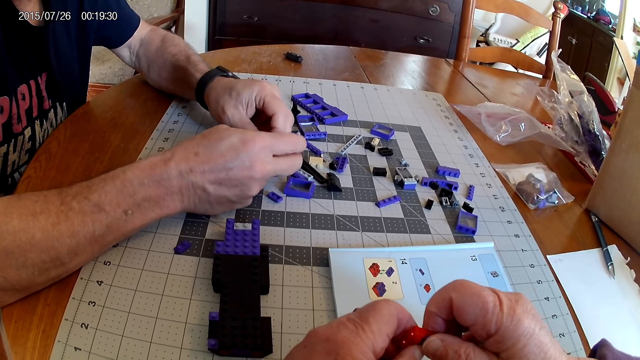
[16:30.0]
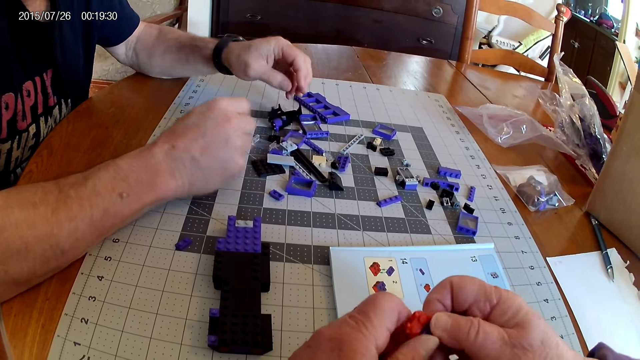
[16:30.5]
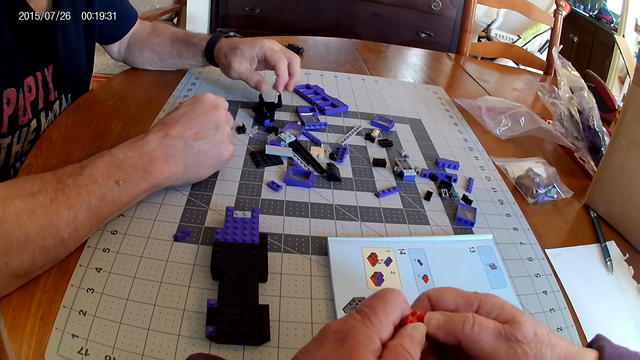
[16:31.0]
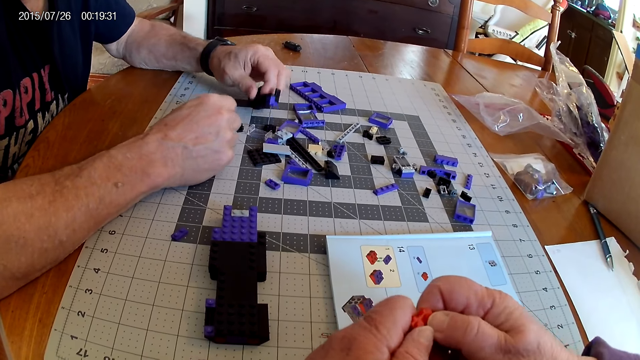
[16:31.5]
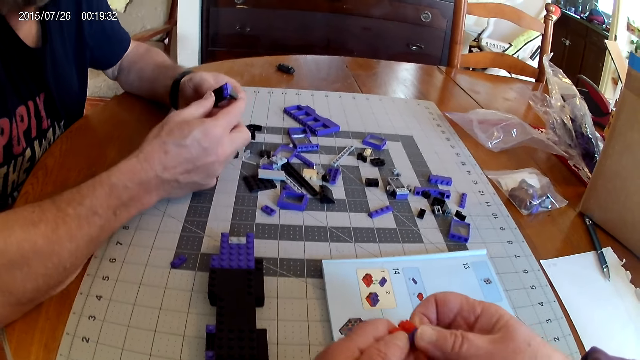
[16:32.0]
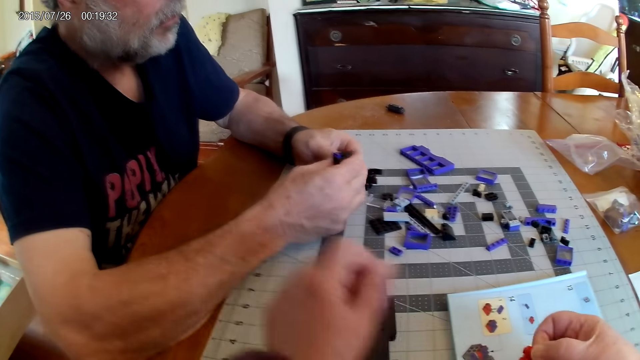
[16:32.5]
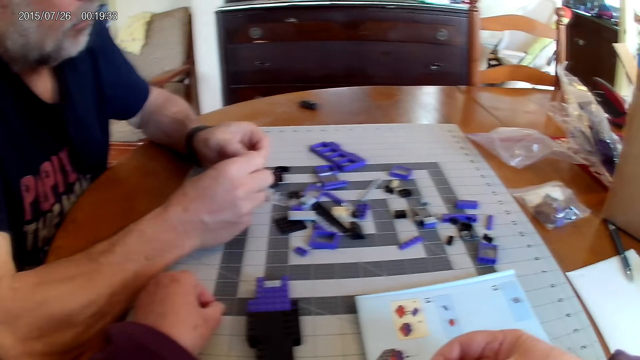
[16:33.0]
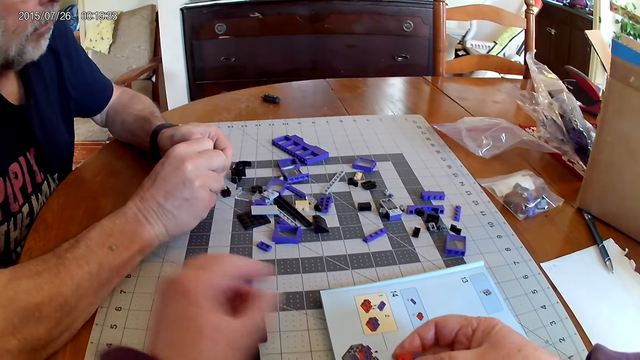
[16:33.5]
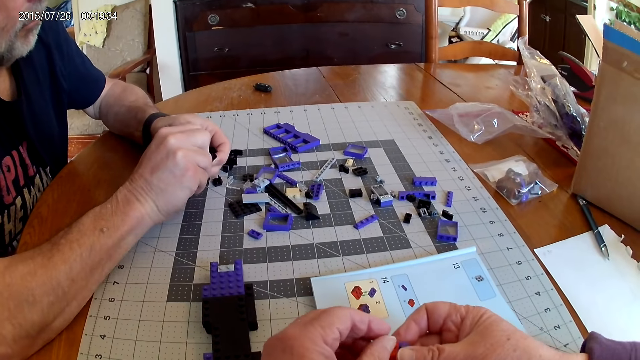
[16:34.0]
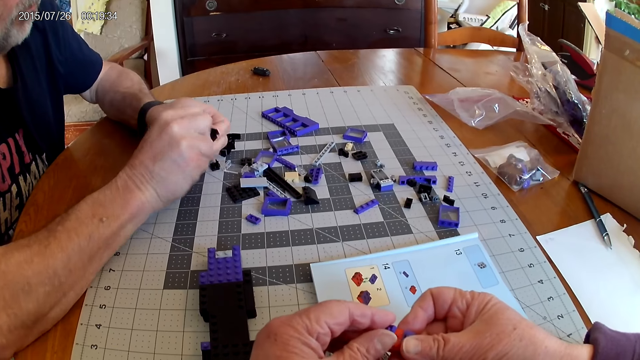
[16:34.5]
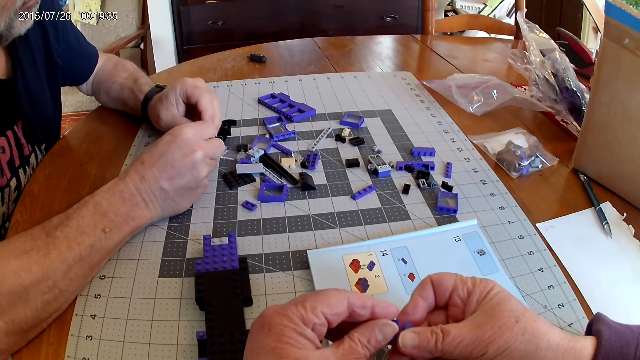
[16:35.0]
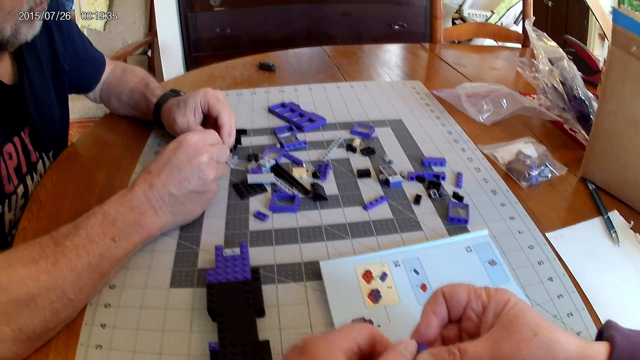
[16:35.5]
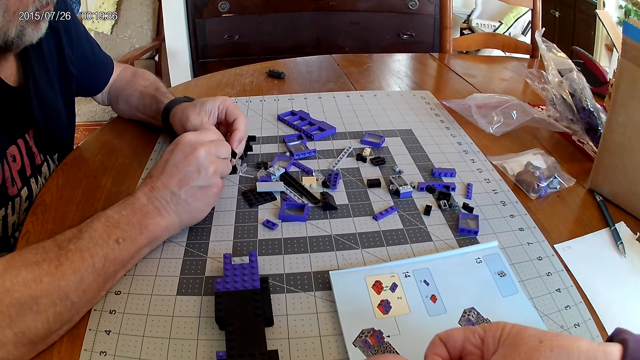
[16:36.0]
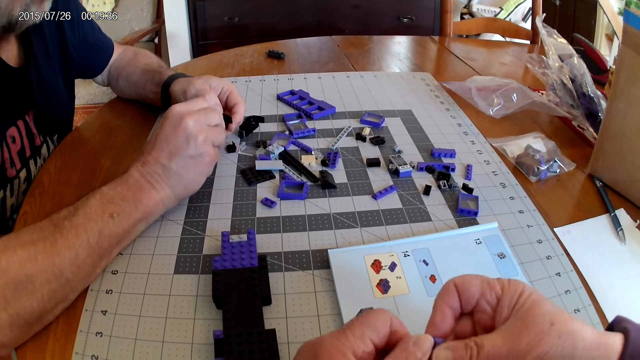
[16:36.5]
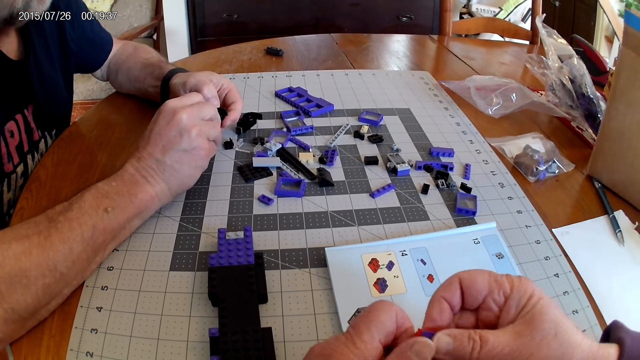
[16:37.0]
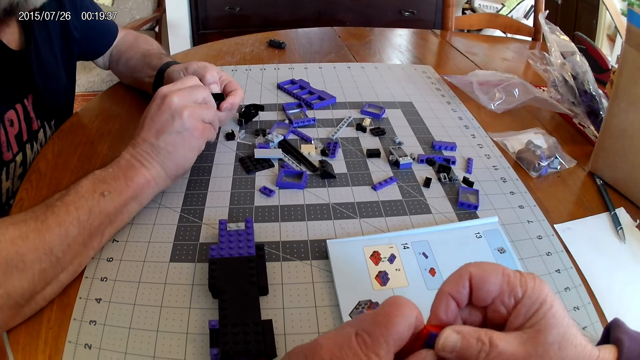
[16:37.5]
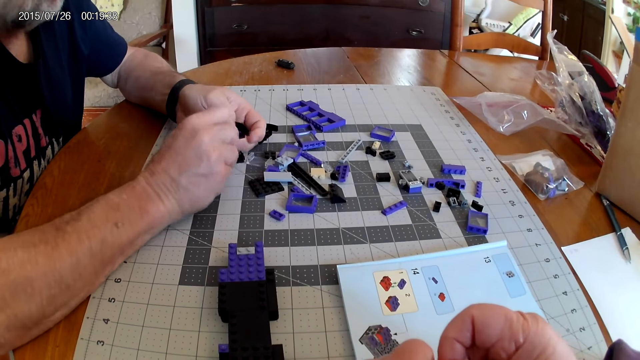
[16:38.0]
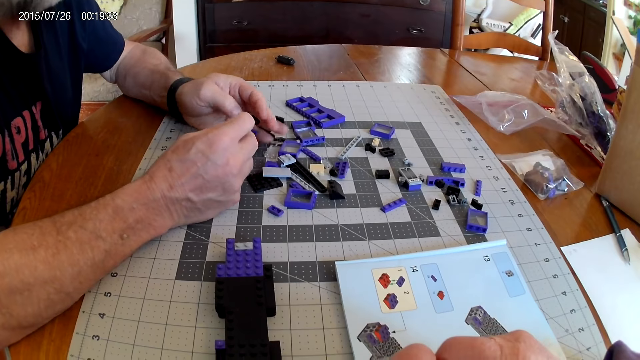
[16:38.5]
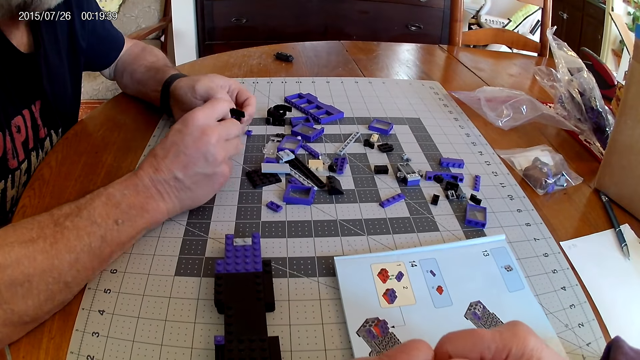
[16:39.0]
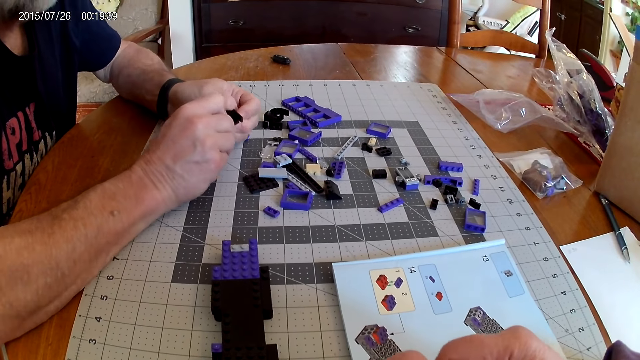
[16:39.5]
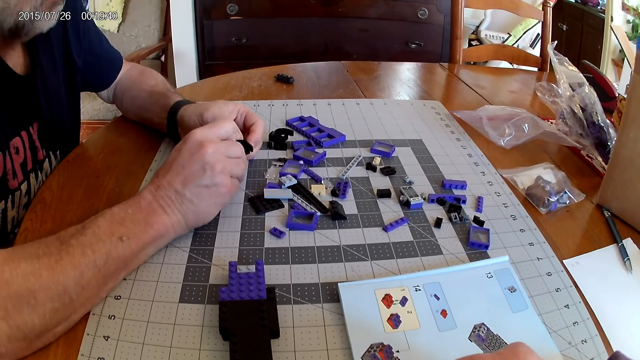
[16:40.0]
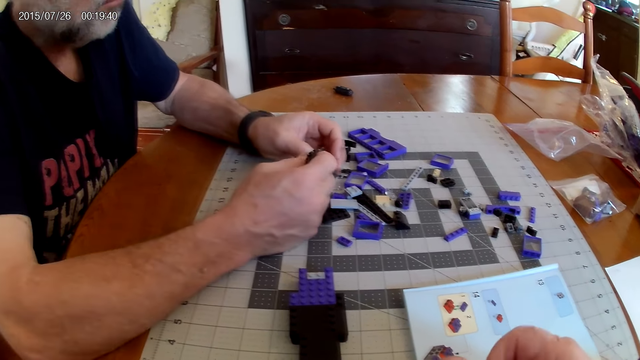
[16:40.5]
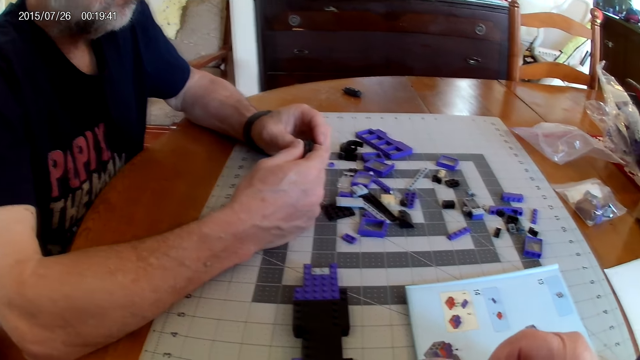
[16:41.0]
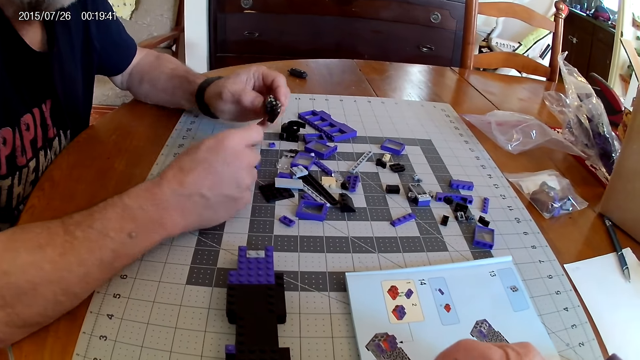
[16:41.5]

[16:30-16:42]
The camera wearer unfixes the plastic pieces. A man unfixes the plastic pieces.

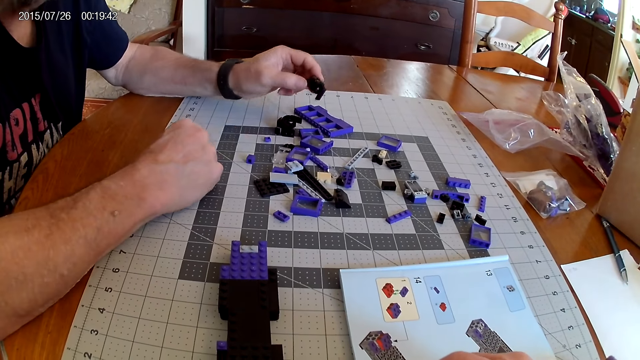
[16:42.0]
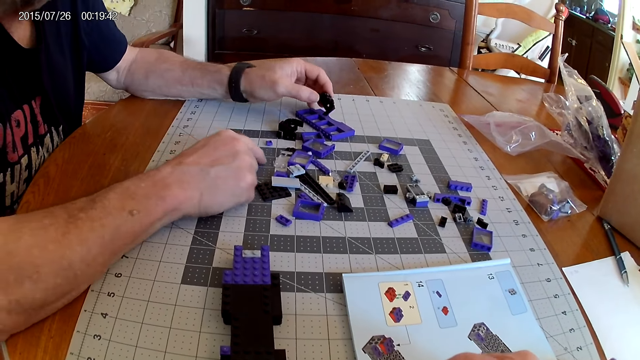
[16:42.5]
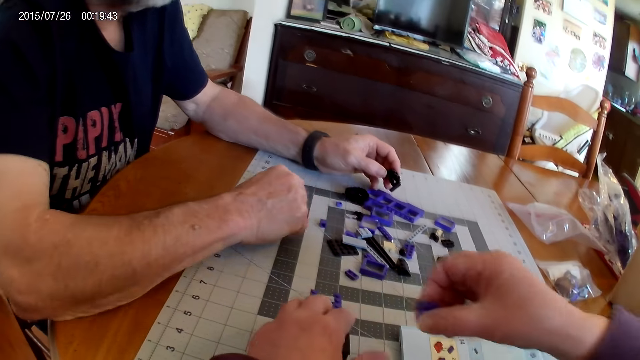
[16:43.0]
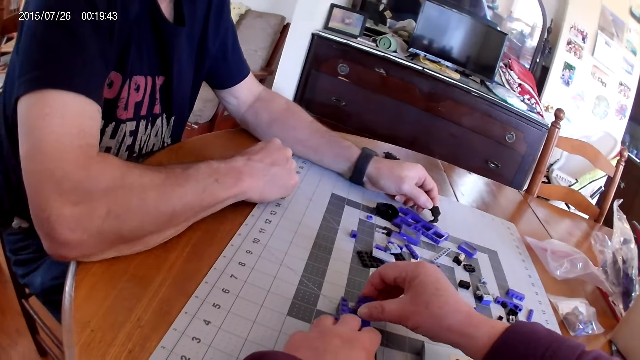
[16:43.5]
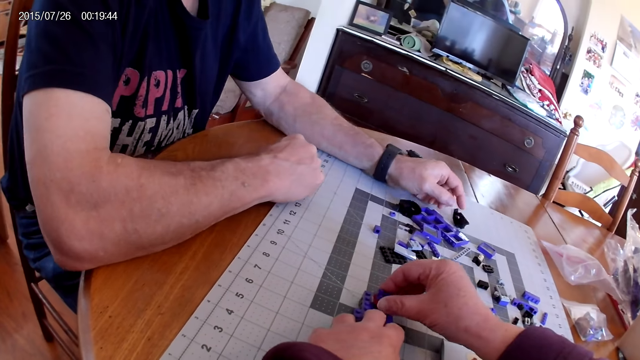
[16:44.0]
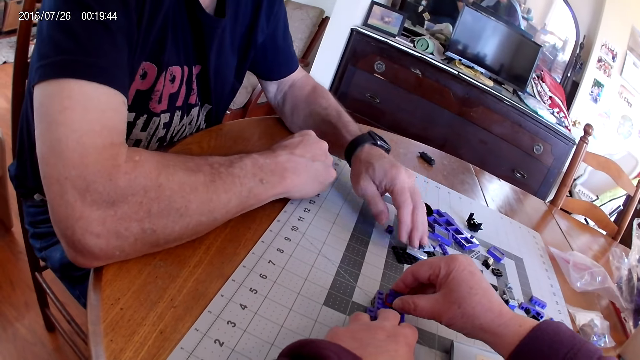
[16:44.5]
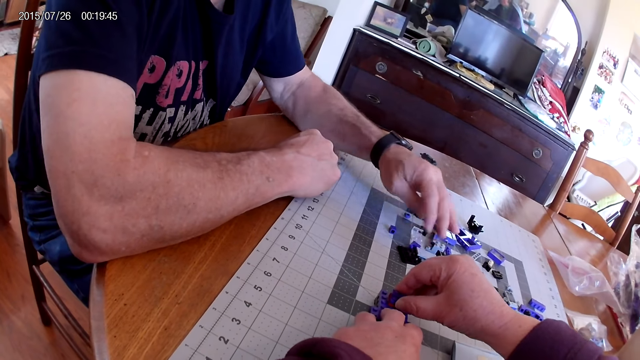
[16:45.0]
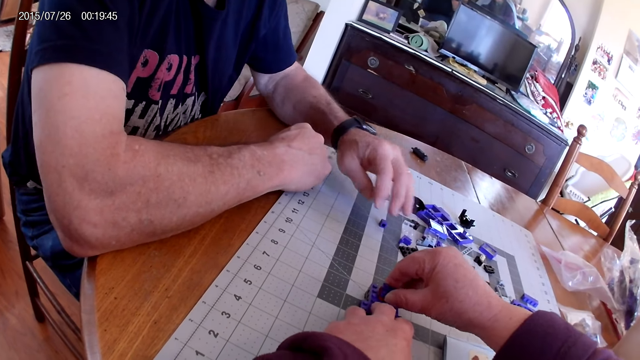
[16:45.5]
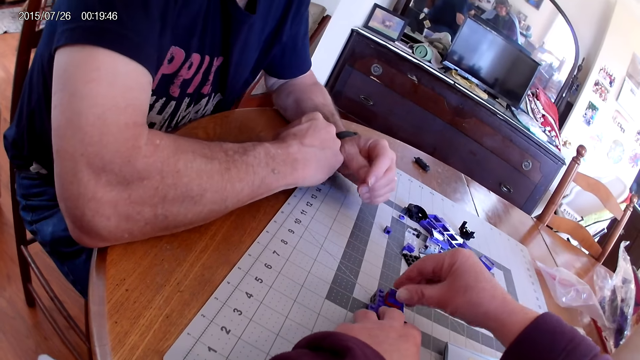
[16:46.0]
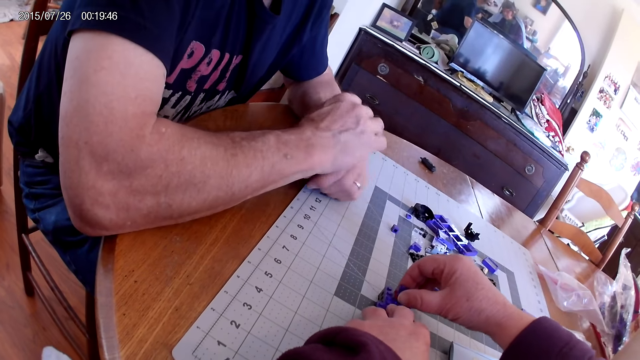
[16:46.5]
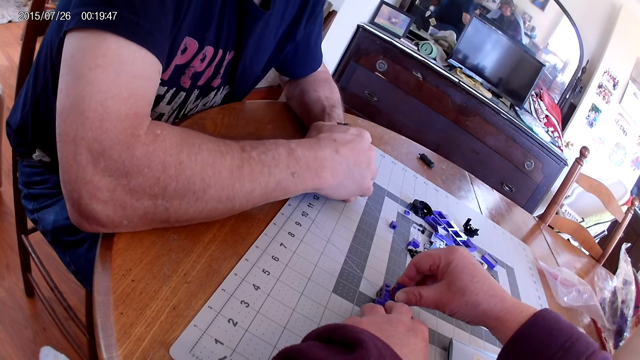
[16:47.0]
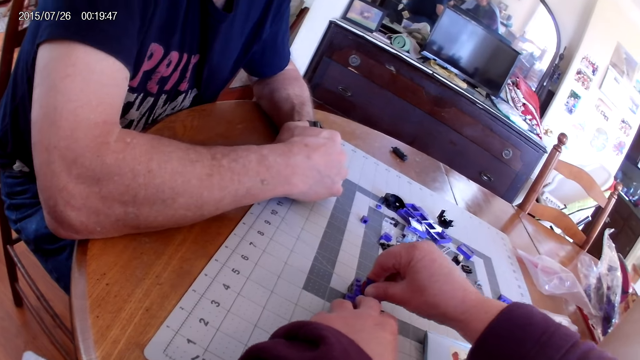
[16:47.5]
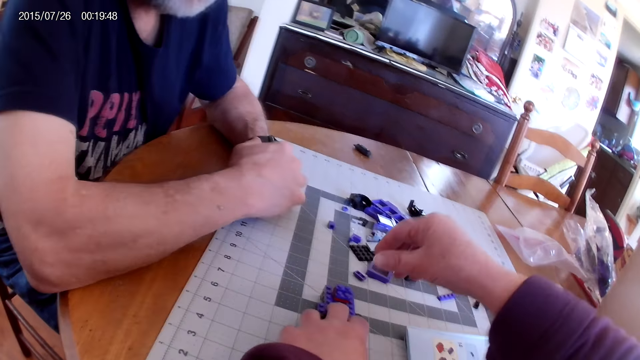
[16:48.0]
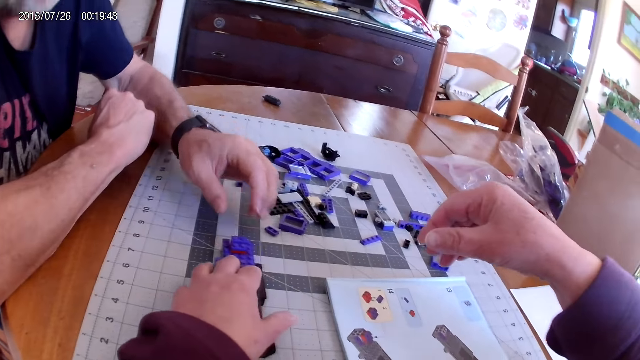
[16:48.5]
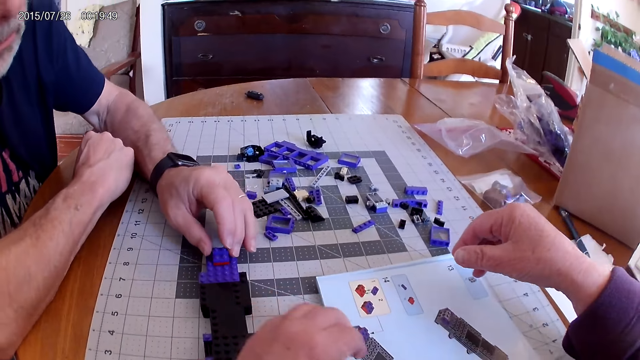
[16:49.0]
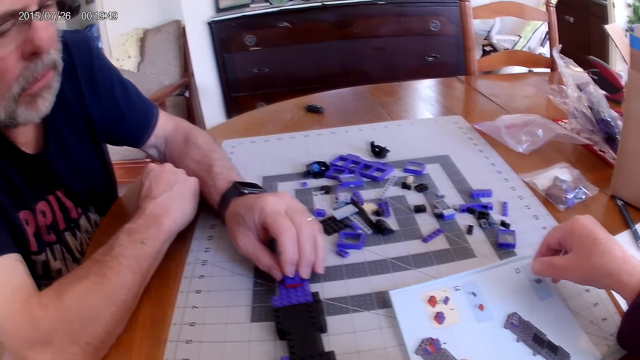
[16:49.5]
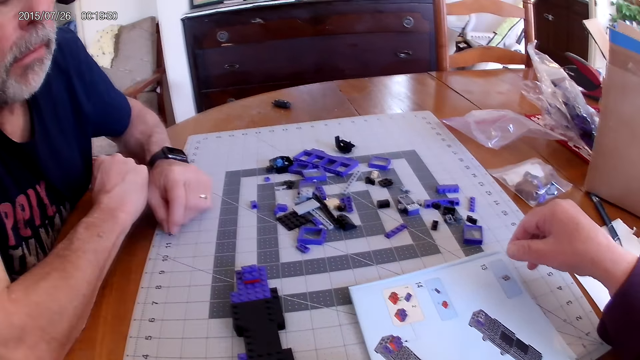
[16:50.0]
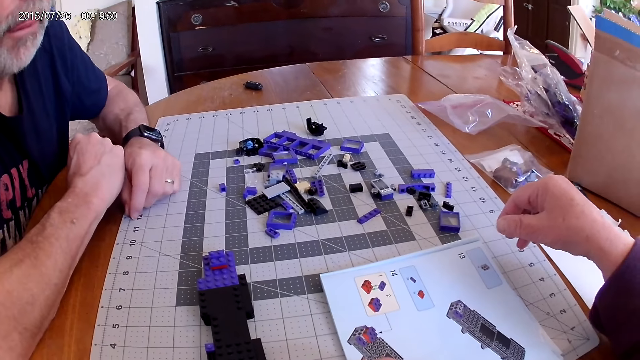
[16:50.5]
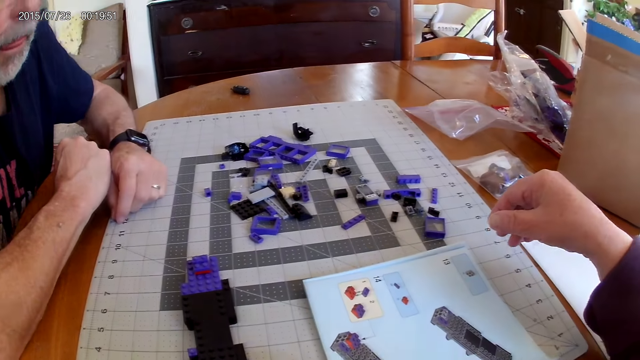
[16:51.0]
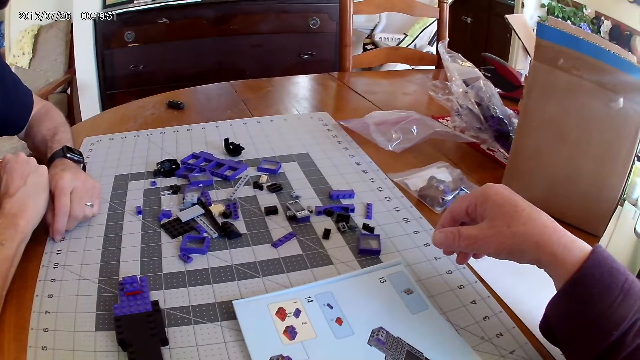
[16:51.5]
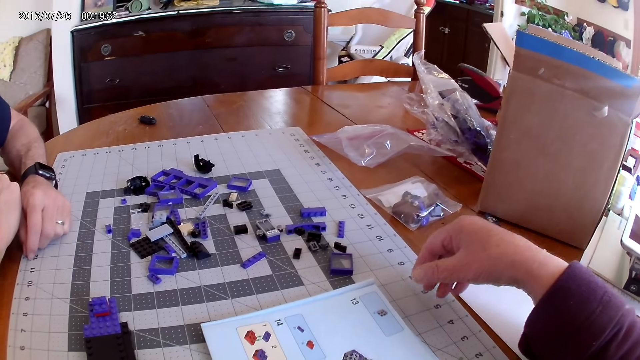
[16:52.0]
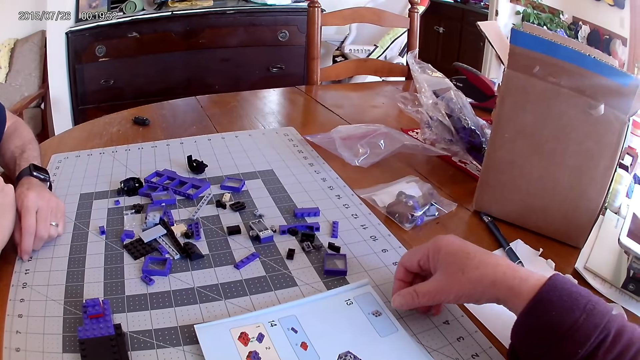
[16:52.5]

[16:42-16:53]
The camera wearer fixes the plastic model. They look at an instructional manual book.
